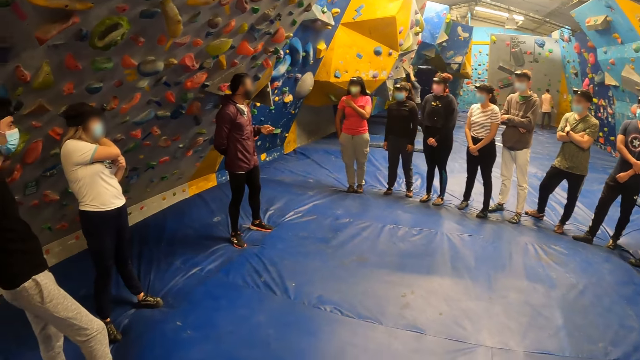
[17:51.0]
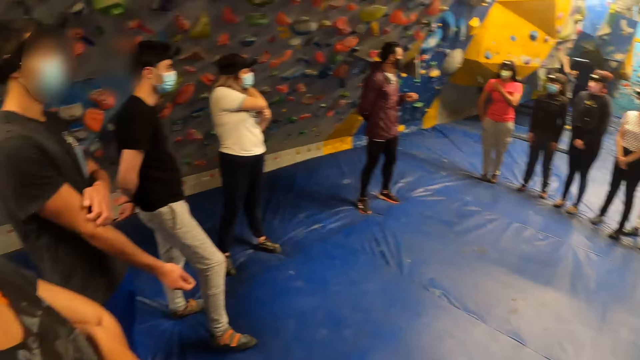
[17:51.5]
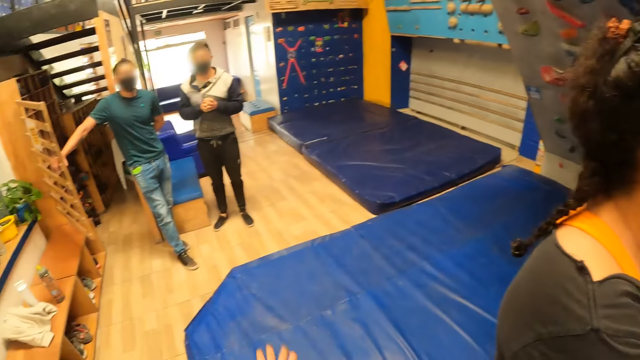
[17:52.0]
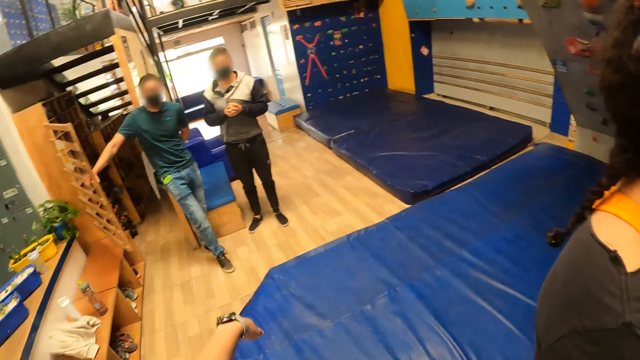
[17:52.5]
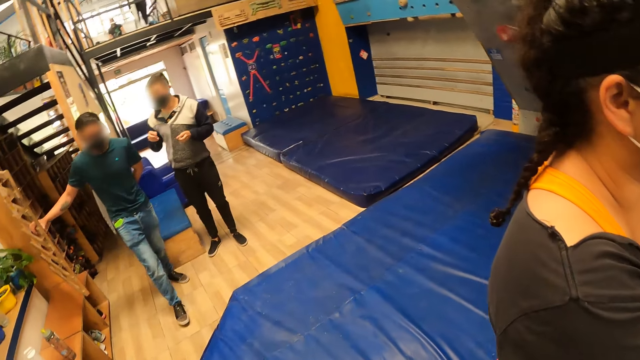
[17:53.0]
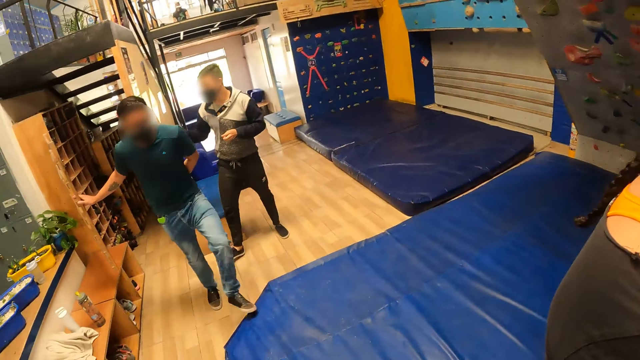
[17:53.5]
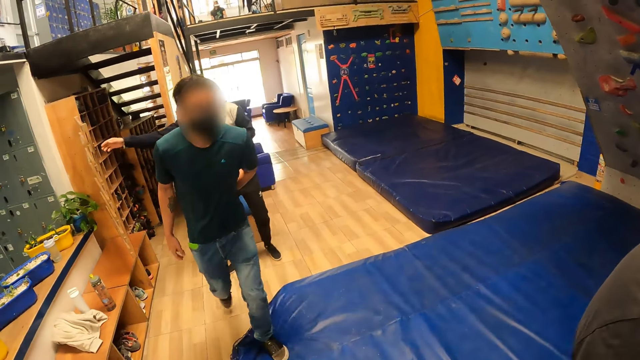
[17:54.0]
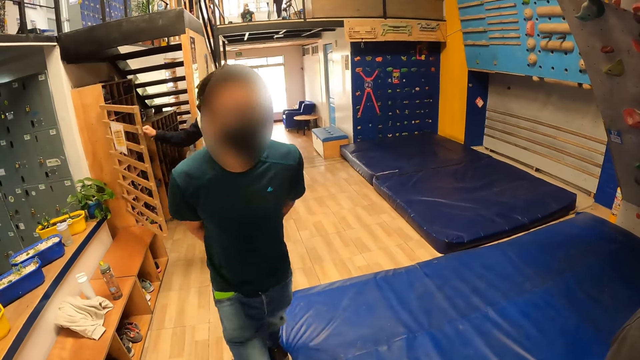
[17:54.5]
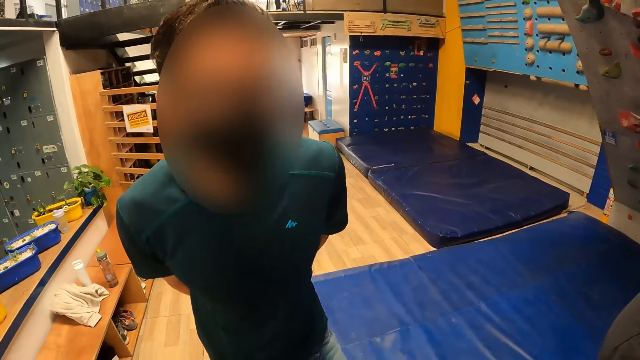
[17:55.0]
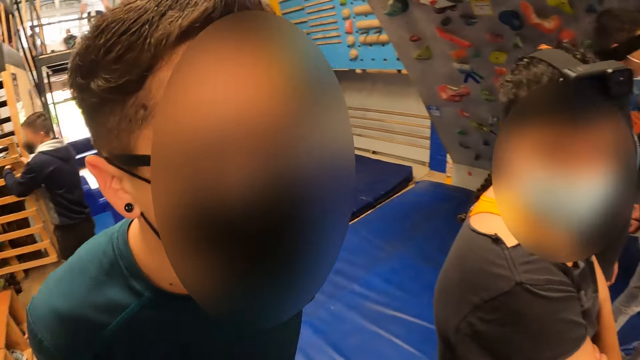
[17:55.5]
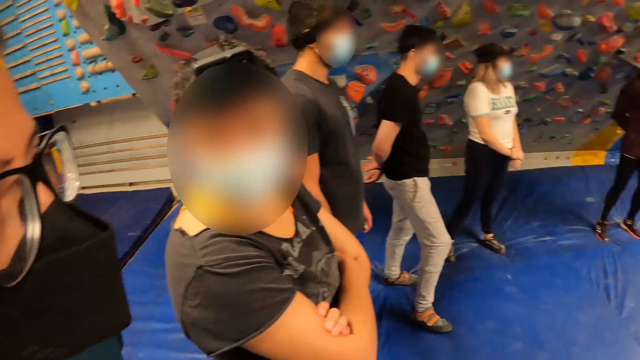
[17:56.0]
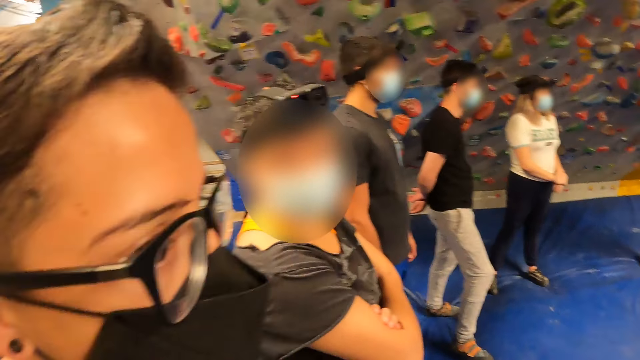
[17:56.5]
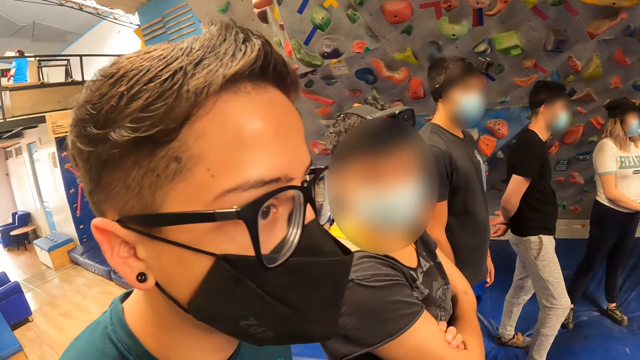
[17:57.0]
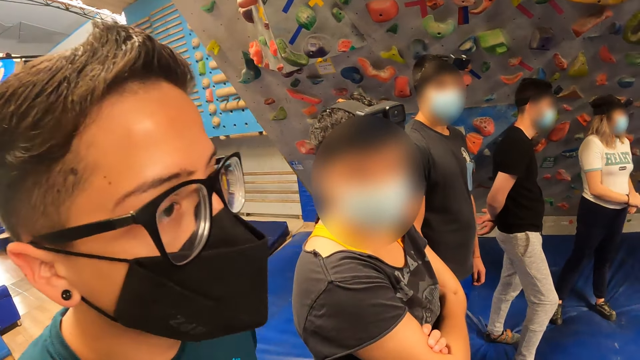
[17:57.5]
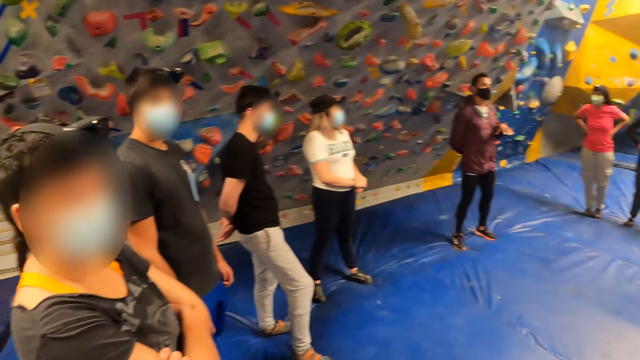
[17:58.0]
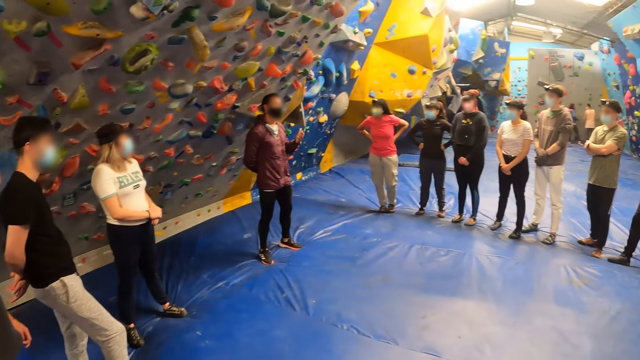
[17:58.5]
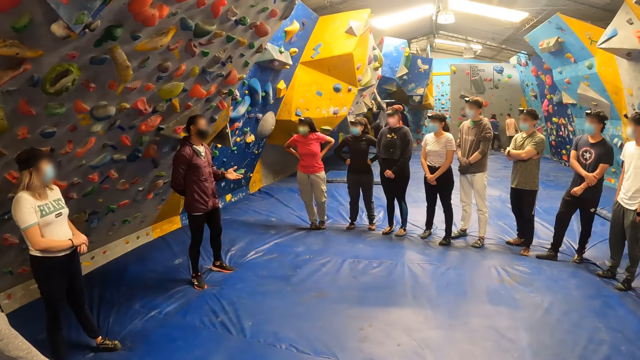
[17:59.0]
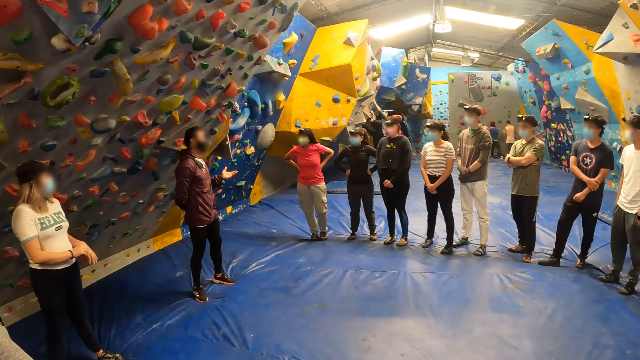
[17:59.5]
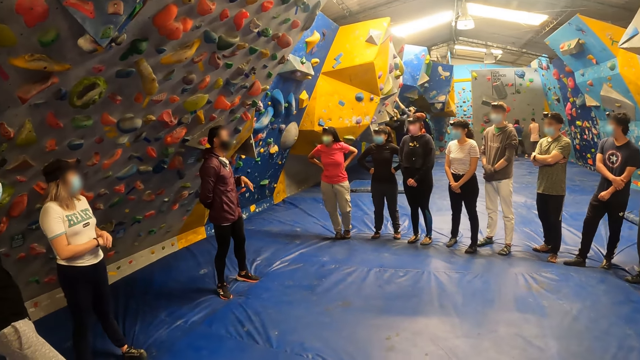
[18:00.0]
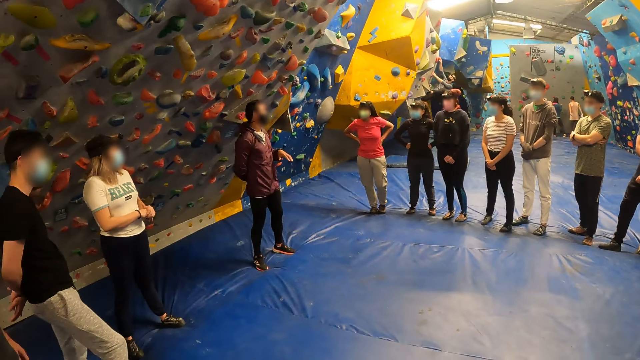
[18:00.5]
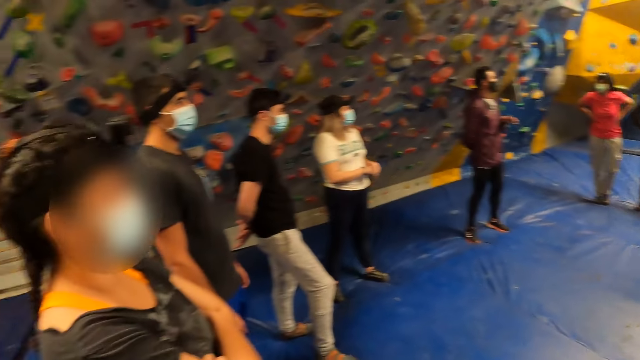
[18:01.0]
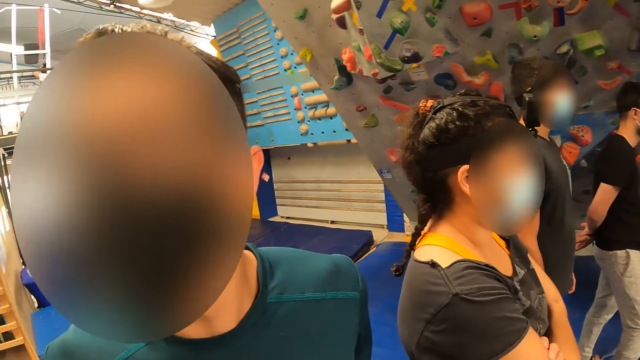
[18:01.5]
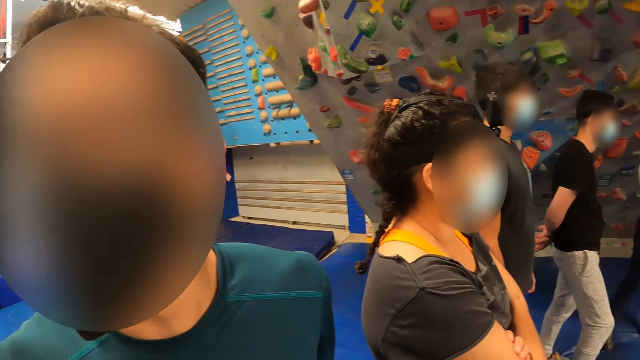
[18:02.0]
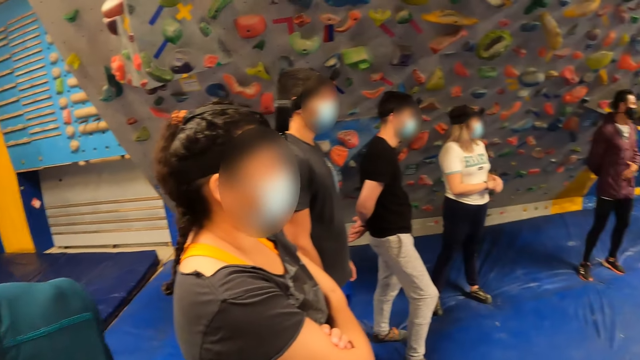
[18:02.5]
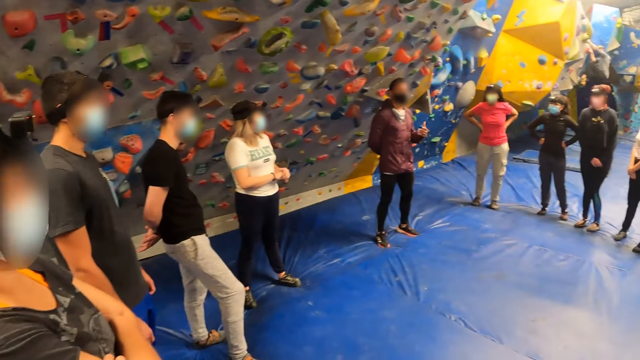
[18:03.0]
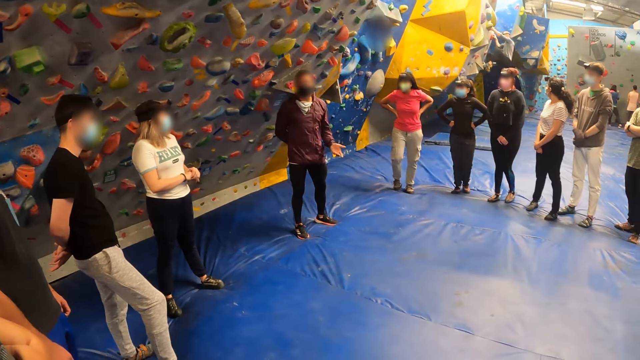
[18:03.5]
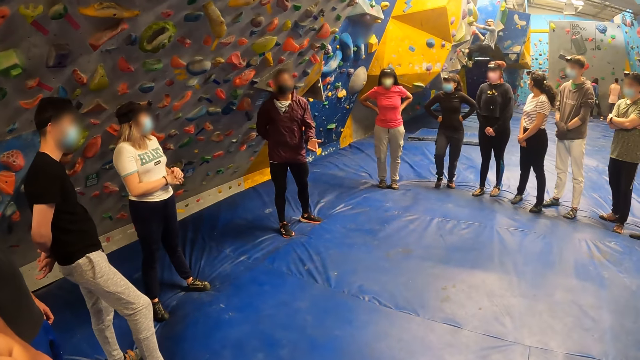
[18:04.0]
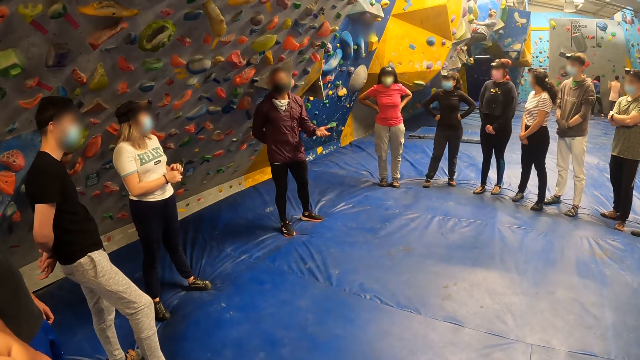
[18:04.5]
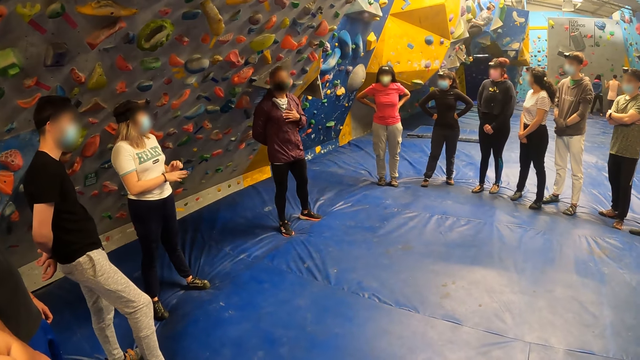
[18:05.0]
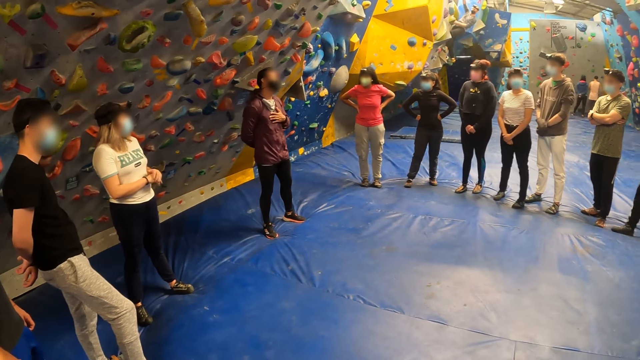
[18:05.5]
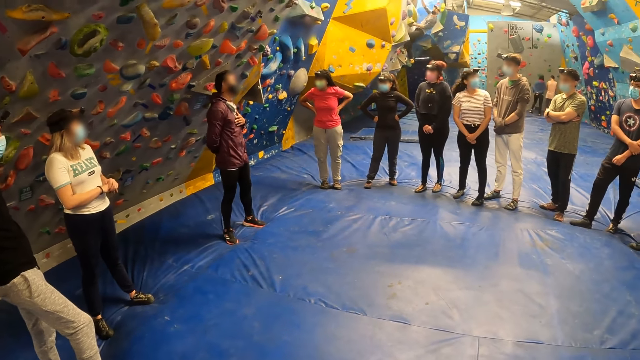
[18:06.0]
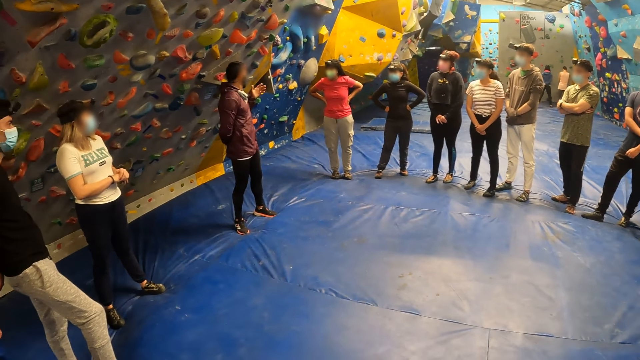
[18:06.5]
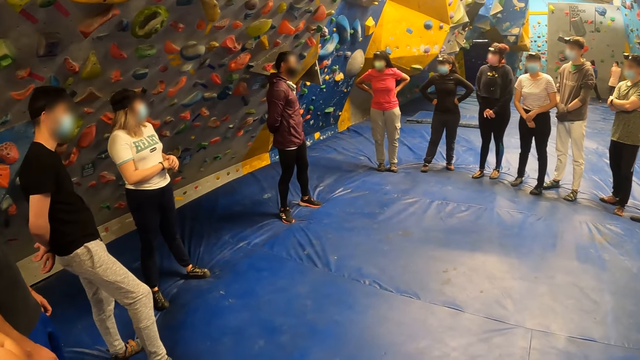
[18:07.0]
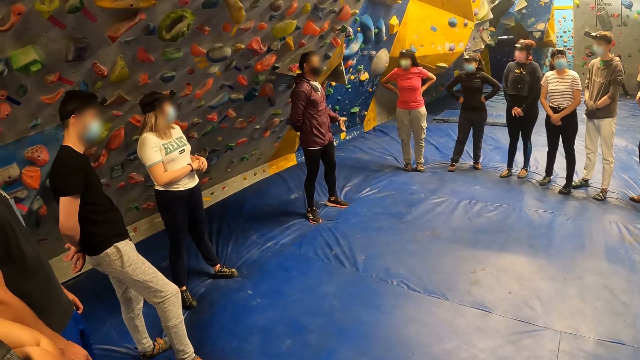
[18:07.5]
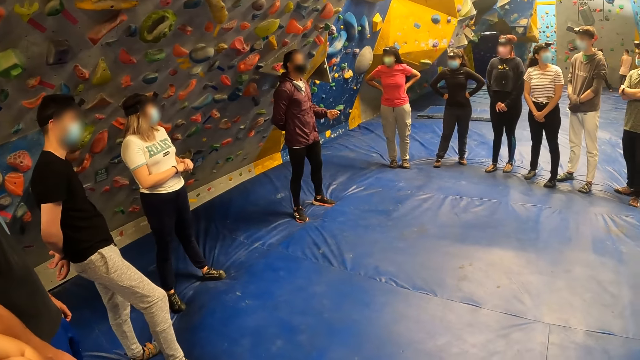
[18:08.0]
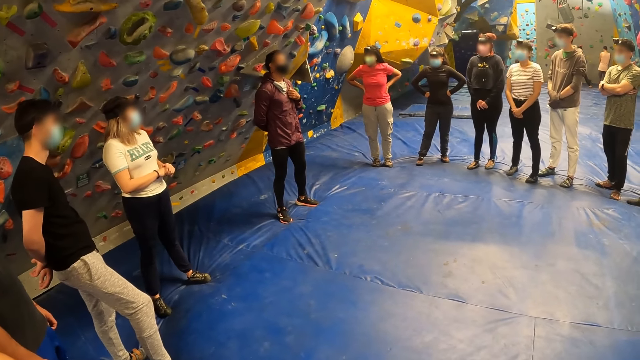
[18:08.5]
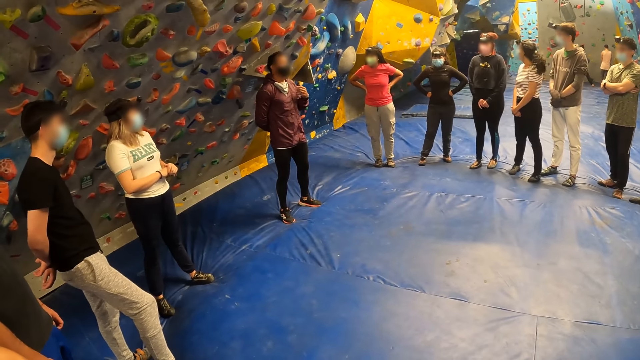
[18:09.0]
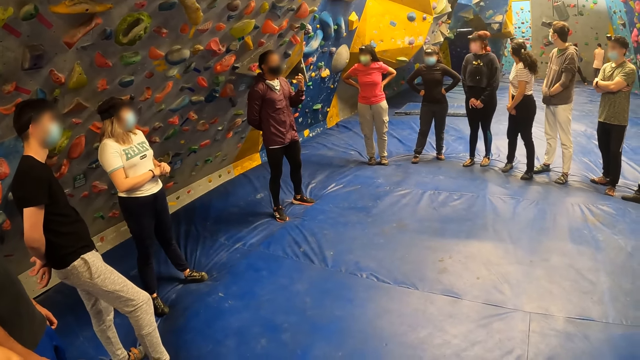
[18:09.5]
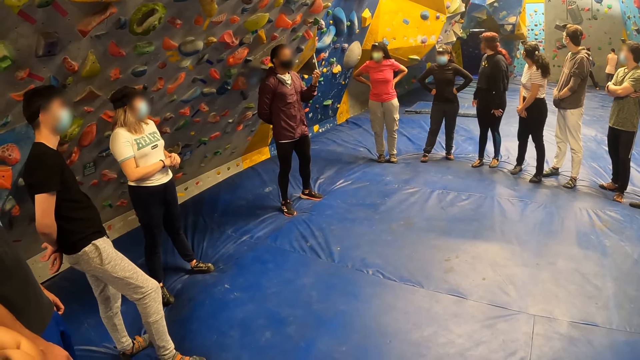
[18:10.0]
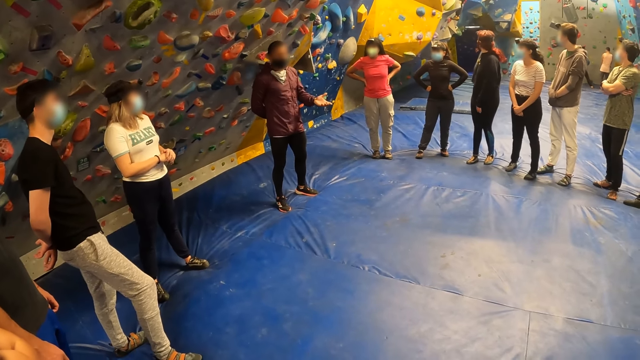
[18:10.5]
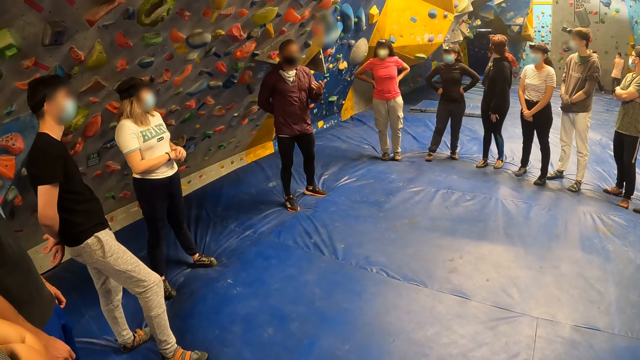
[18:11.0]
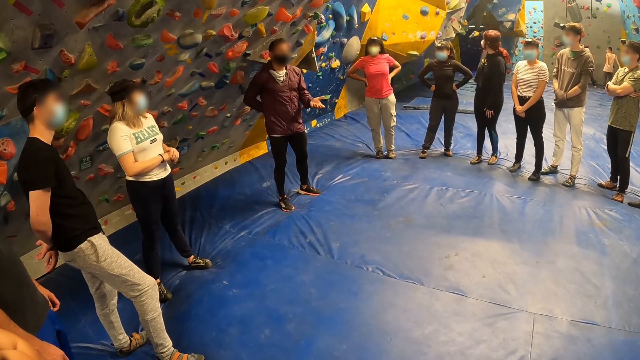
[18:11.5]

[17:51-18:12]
The camera wearer interacts with a man. They look at rock climbers. The man approaches the camera wearer. The man nods. The man interacts with the camera wearer. The camera wearer interacts with the rock climbers. They interact with the man. They interact with the rock climbers.
